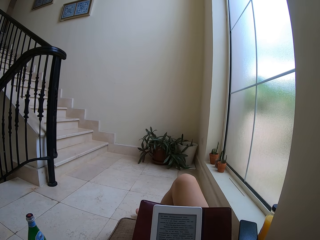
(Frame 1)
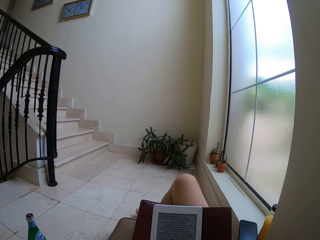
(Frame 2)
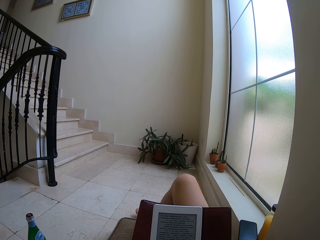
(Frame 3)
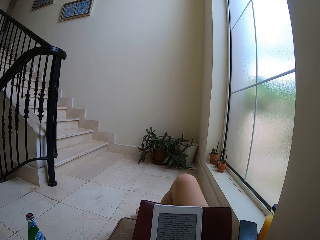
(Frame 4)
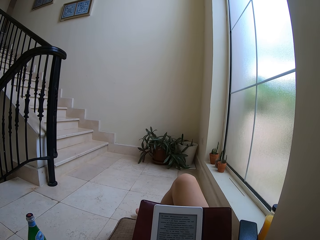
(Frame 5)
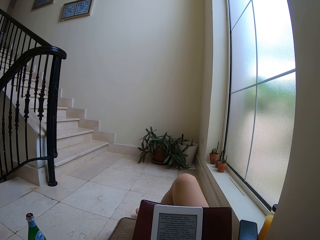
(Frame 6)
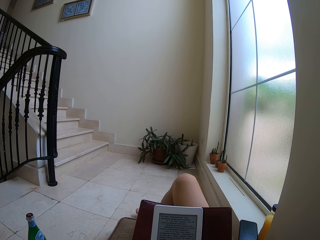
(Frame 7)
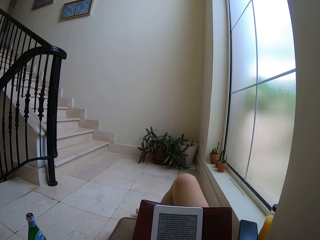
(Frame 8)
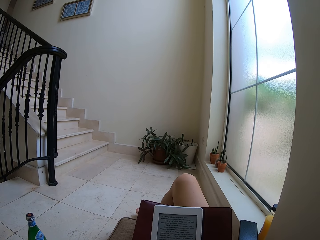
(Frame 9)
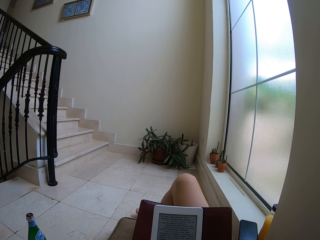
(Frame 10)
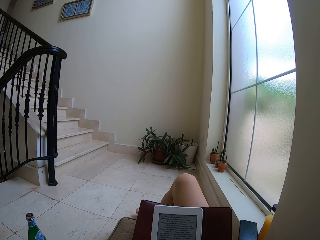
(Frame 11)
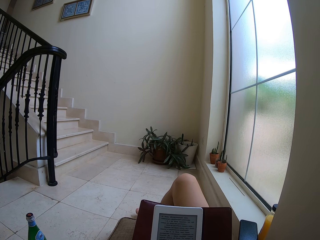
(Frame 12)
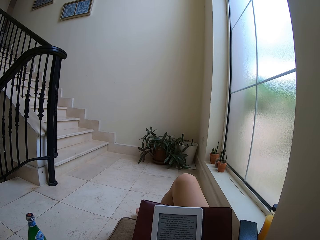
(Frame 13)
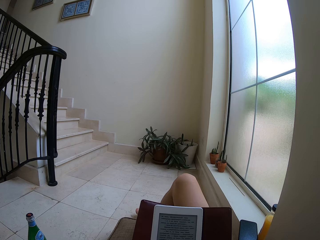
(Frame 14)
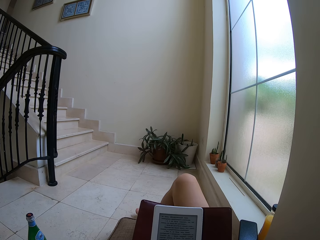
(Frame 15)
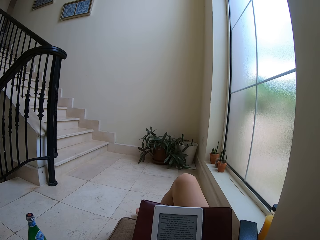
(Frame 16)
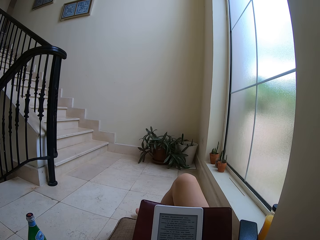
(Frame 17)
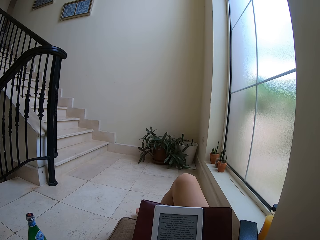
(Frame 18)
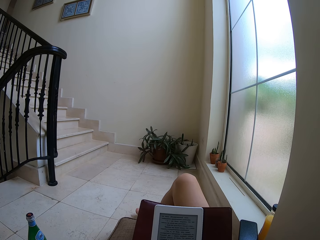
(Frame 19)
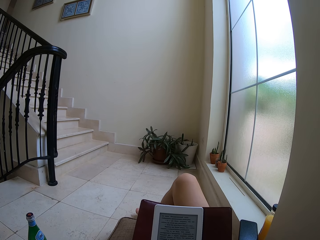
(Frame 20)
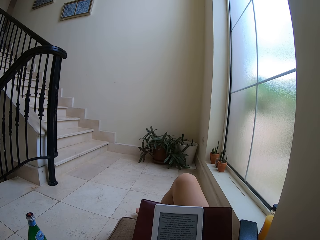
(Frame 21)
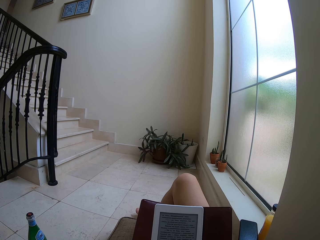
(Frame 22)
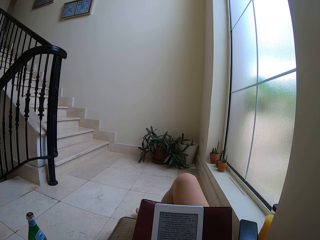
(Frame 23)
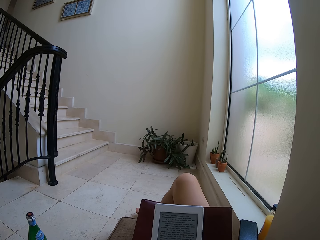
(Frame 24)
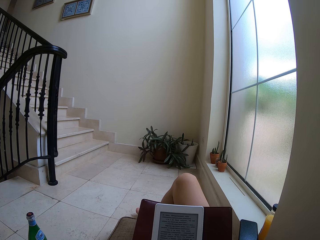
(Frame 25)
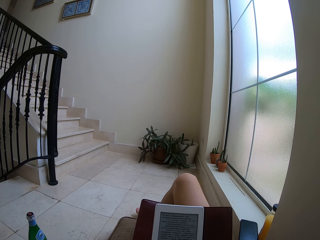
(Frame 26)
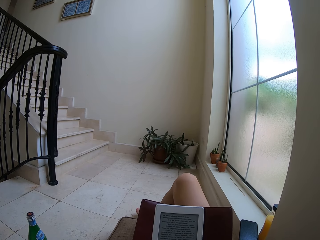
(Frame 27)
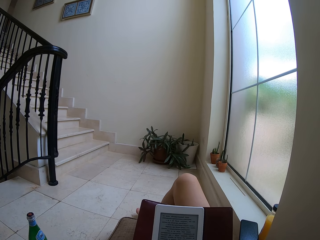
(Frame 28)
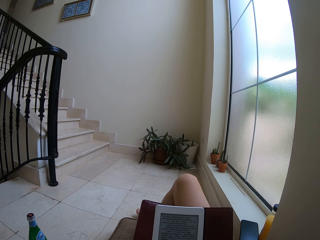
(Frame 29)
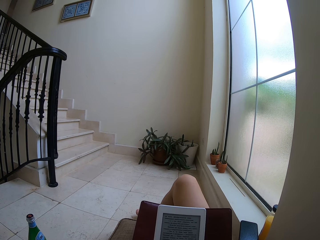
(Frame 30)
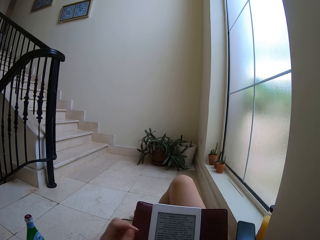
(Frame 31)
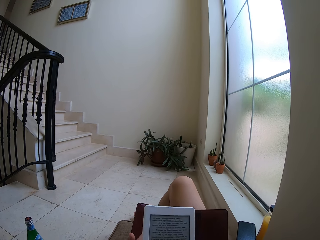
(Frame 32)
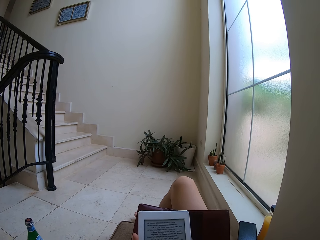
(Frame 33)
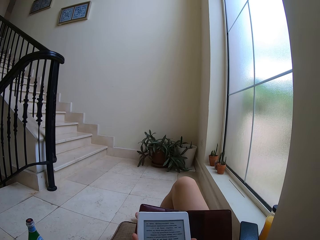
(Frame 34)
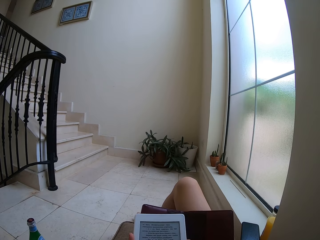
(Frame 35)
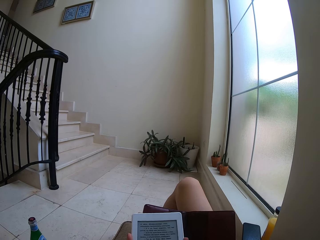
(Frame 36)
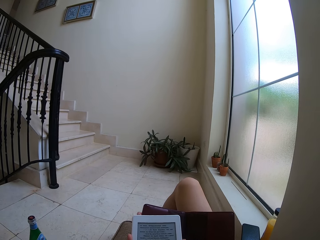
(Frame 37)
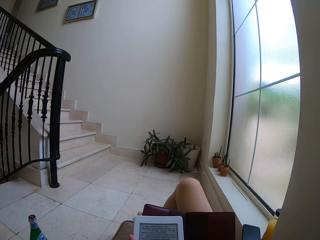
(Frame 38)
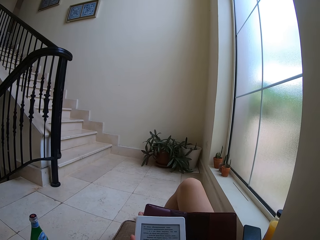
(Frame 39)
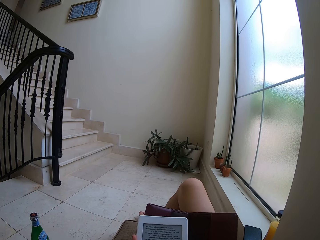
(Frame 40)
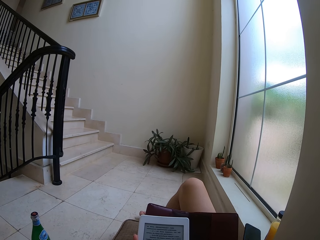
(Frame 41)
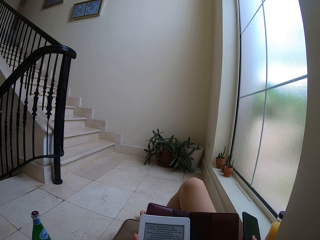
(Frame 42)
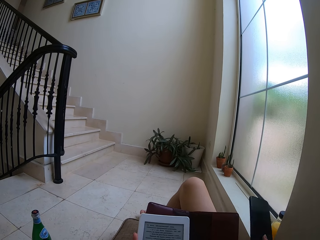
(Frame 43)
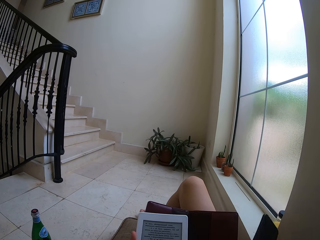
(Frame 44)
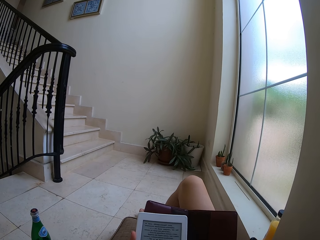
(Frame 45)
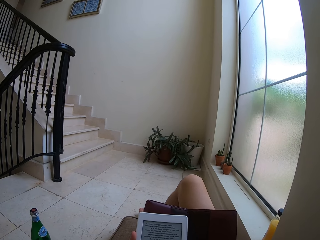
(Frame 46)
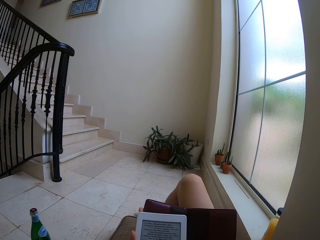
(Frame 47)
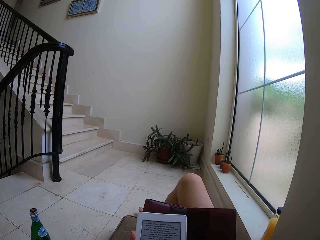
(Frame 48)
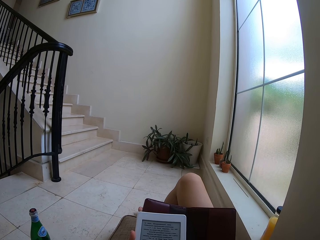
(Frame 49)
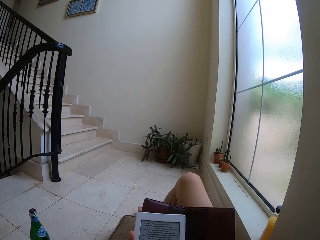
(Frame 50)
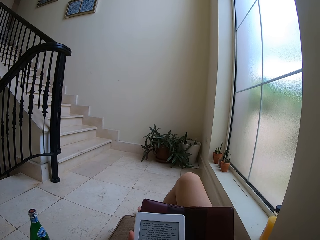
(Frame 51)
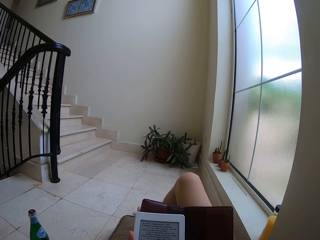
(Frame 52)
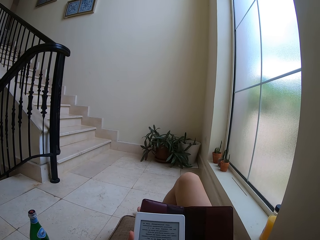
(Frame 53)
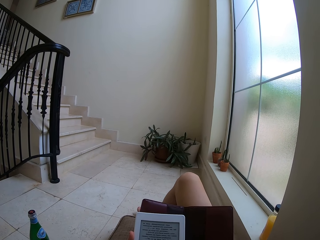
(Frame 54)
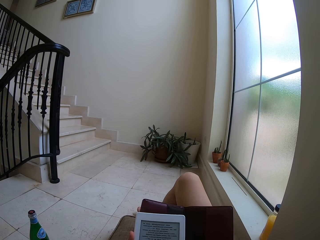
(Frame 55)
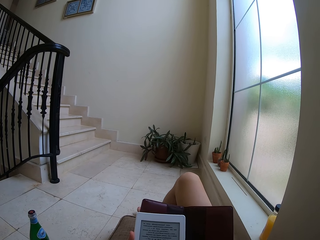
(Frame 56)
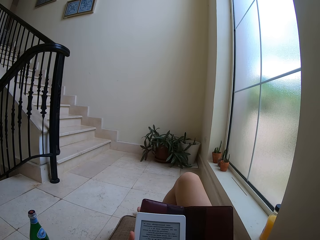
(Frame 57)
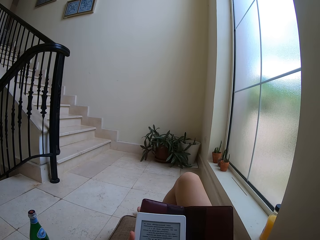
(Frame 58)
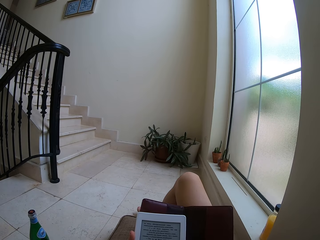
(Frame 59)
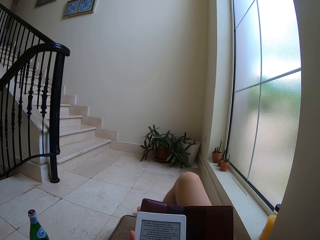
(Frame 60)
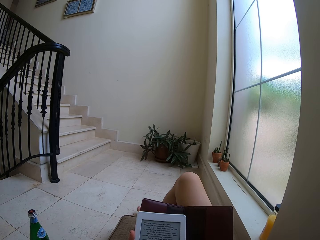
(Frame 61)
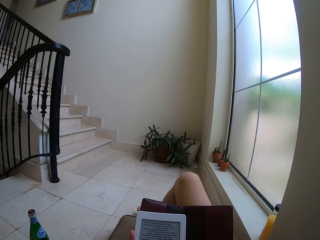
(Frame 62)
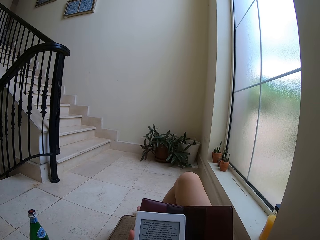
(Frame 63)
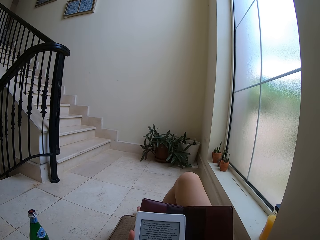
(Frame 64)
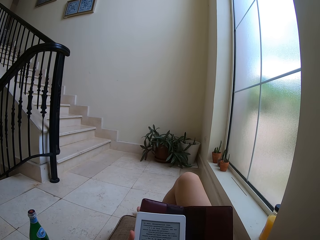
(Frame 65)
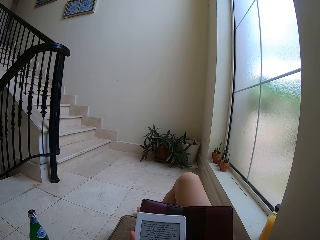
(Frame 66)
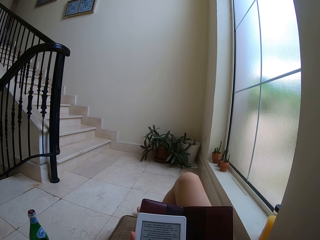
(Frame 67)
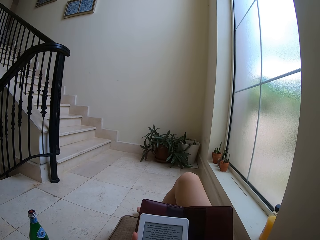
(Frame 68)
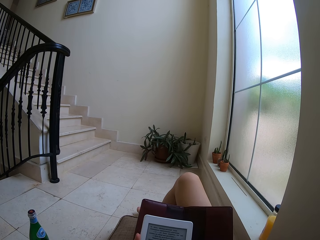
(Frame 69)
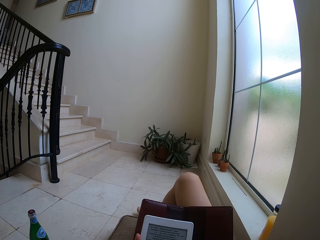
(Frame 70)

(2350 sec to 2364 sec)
The camera wearer picks up the phone from the window base trim. They return the phone. They read on the tablet.

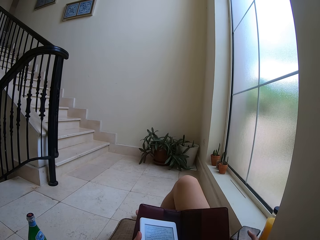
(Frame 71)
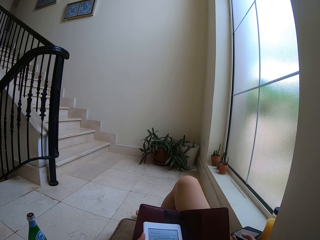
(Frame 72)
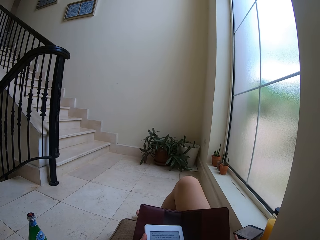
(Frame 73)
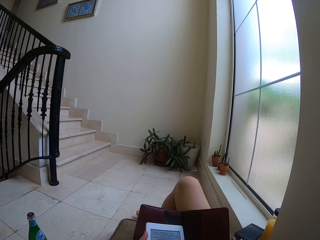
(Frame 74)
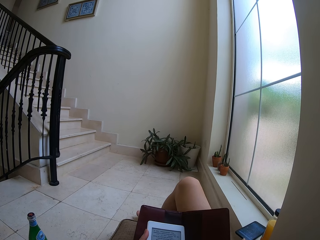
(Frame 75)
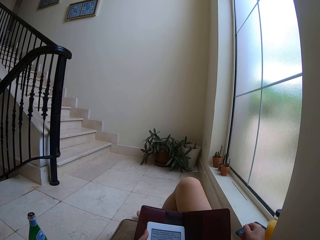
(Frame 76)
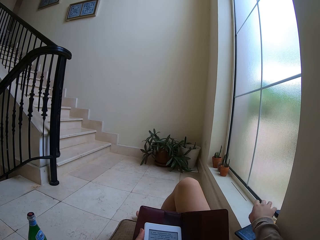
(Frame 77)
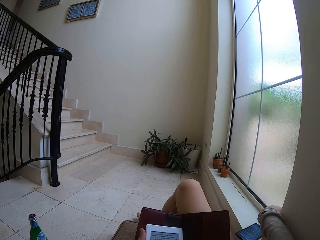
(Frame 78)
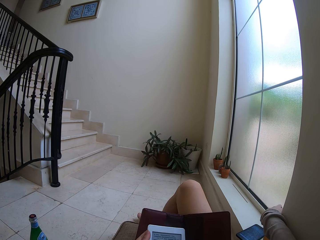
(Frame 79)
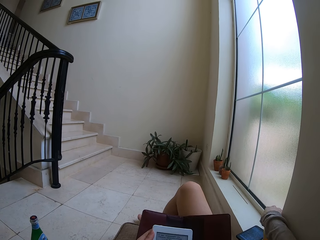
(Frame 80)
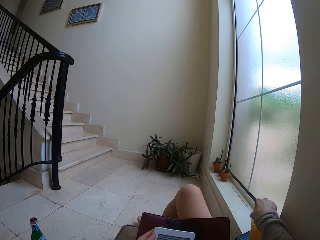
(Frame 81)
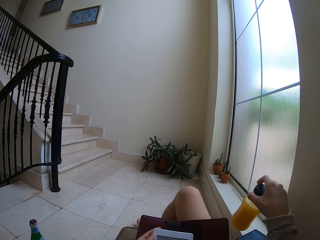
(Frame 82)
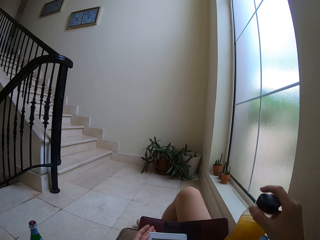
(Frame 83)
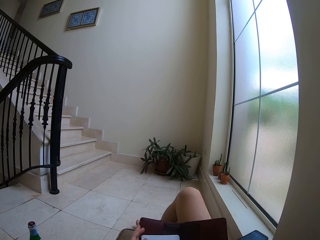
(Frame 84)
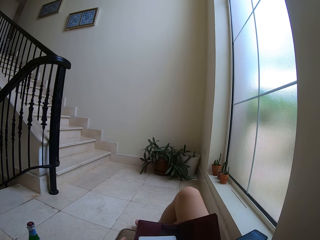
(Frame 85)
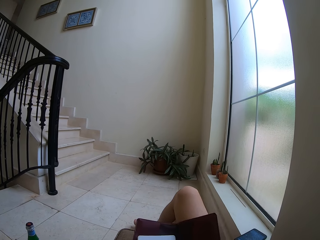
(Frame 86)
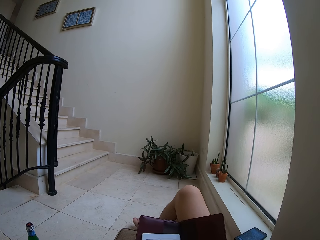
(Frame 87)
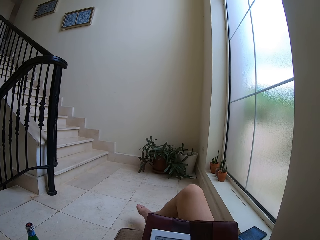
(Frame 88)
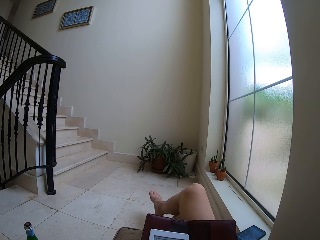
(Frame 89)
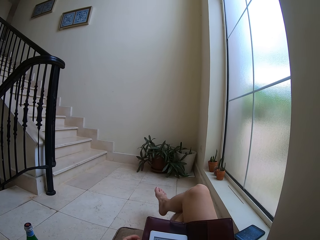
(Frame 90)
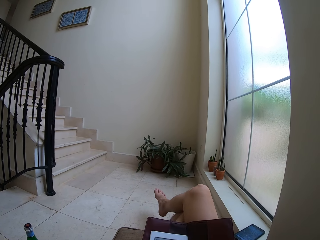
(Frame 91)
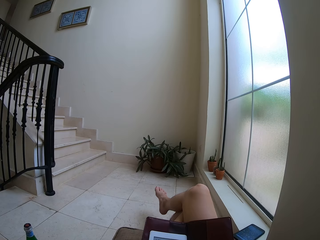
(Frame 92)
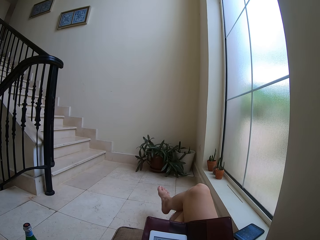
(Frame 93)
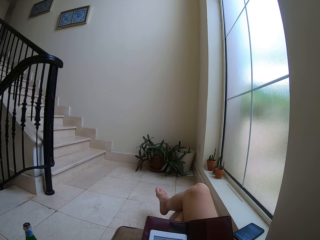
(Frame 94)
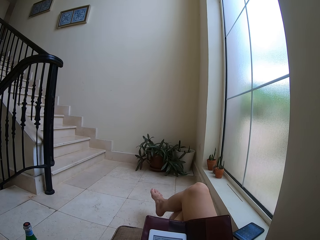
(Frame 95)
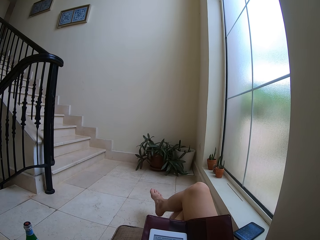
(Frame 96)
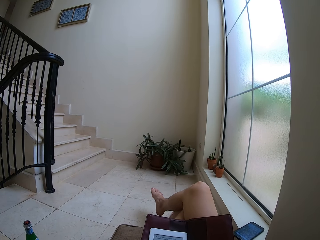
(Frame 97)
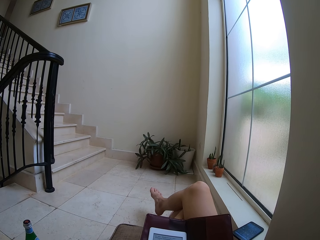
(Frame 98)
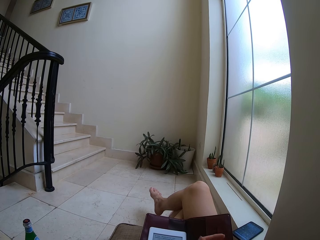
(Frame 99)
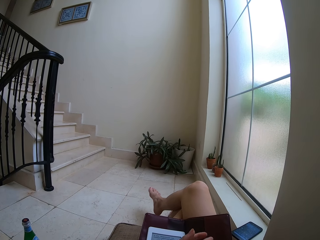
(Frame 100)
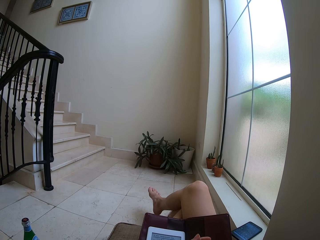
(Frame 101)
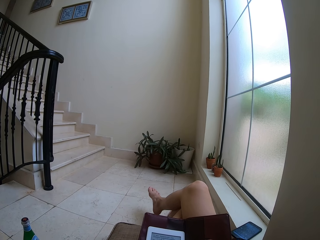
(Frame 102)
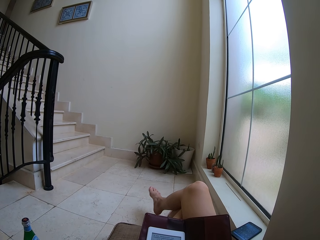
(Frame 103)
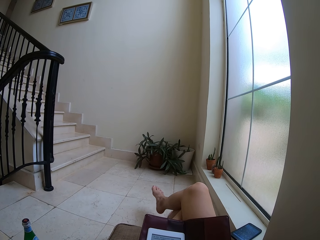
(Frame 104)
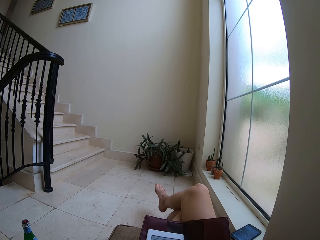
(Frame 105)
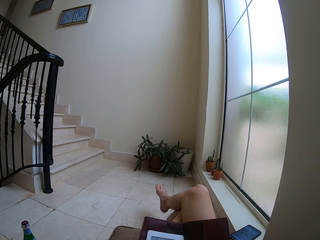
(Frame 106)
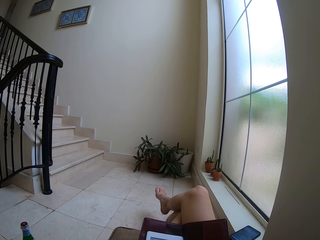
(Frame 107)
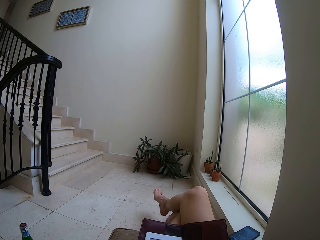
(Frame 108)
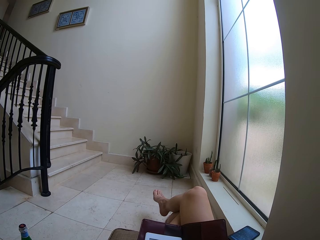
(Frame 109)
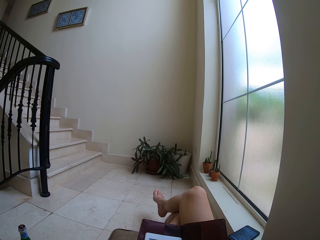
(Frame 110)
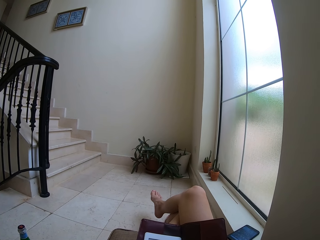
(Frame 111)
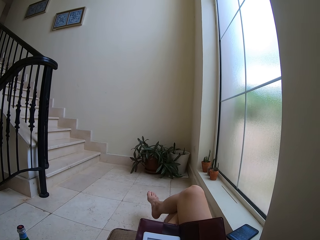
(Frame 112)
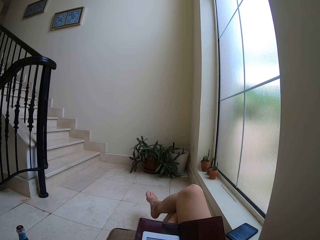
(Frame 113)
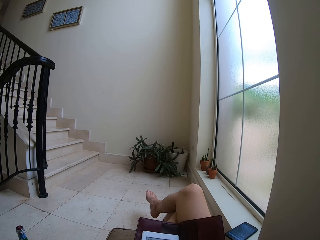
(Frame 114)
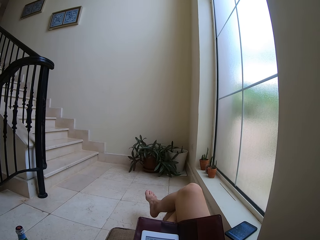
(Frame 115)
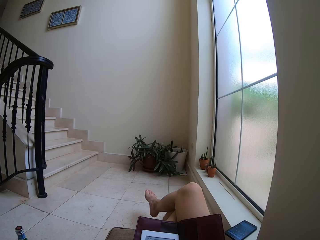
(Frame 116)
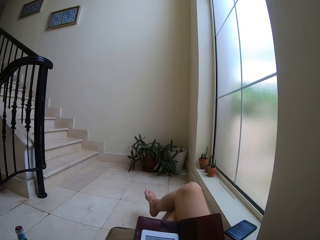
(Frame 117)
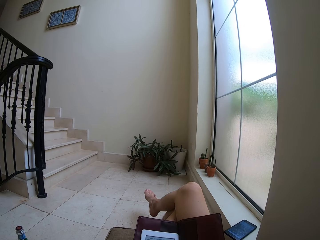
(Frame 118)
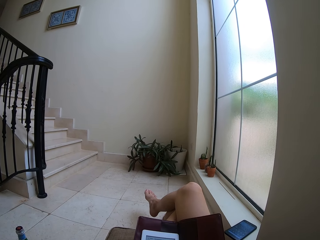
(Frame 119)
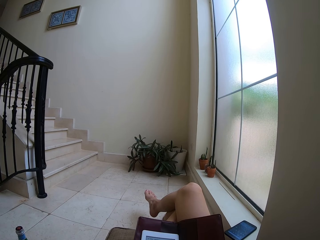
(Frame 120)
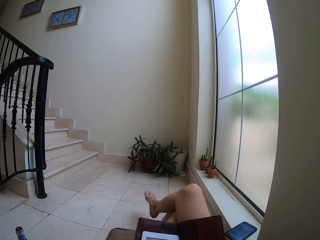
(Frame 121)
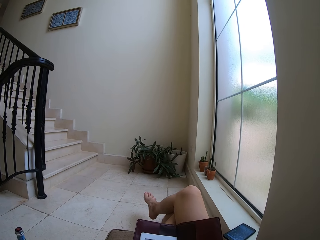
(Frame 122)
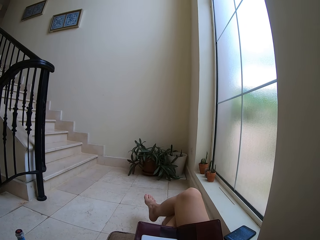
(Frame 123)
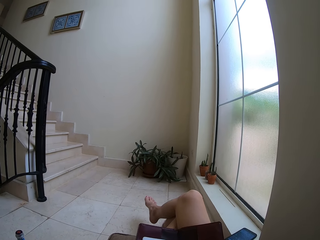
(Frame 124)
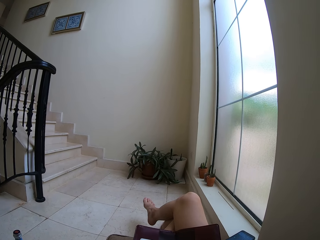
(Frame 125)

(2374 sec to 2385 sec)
The camera wearer touches the cellphone. They put the phone on the window base trim. They pick a bottle of drink from the window base trim. They open the bottle of drink.
